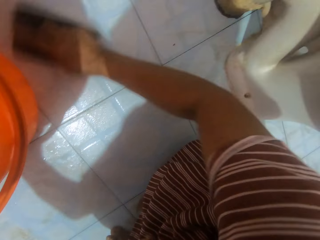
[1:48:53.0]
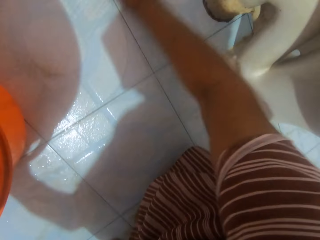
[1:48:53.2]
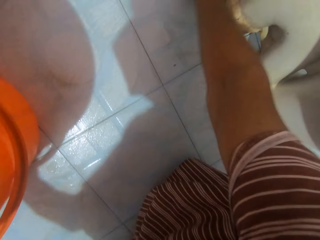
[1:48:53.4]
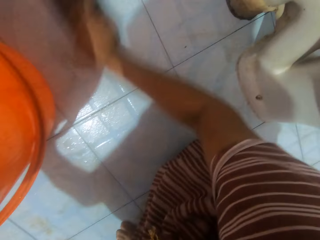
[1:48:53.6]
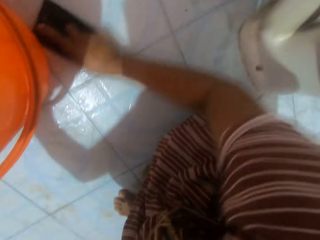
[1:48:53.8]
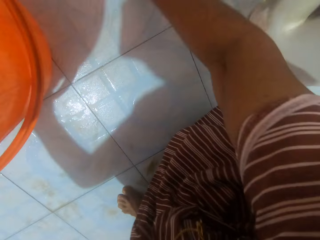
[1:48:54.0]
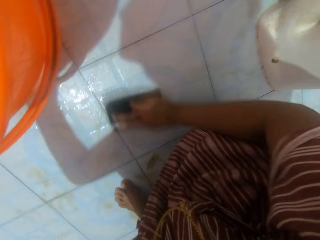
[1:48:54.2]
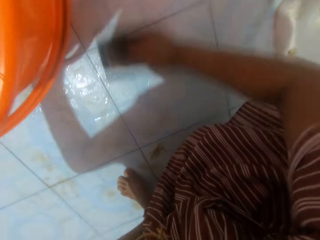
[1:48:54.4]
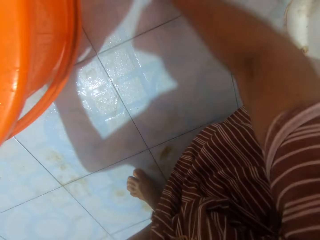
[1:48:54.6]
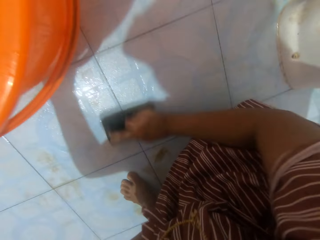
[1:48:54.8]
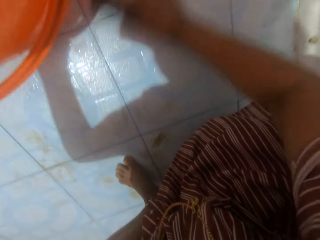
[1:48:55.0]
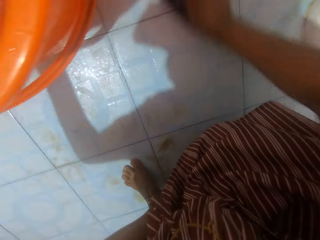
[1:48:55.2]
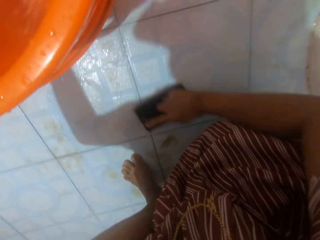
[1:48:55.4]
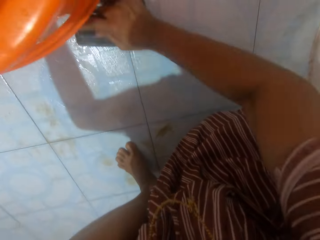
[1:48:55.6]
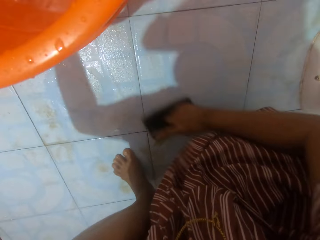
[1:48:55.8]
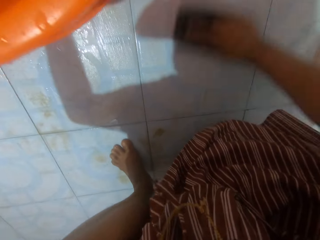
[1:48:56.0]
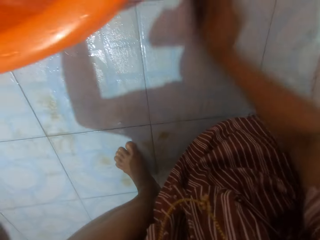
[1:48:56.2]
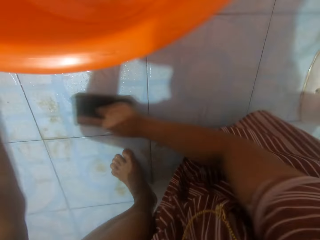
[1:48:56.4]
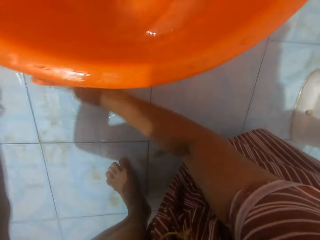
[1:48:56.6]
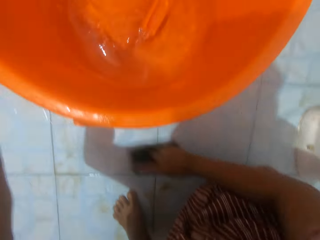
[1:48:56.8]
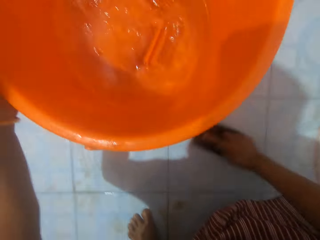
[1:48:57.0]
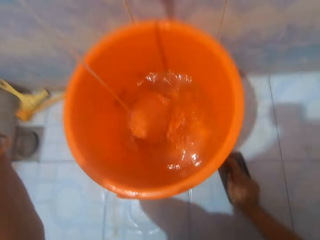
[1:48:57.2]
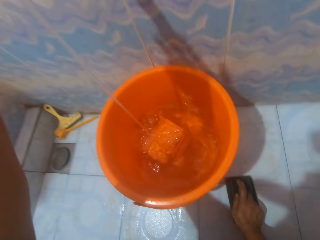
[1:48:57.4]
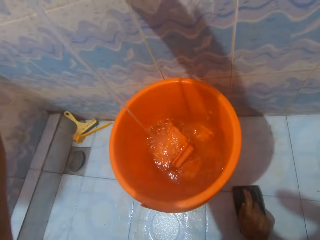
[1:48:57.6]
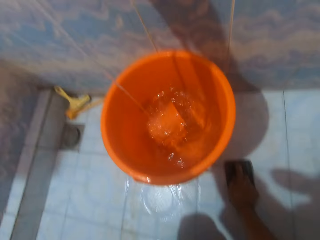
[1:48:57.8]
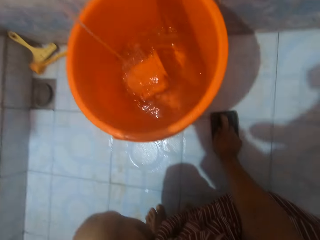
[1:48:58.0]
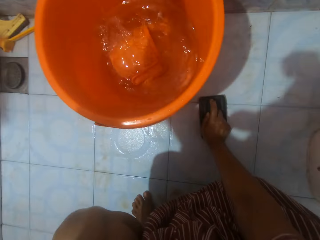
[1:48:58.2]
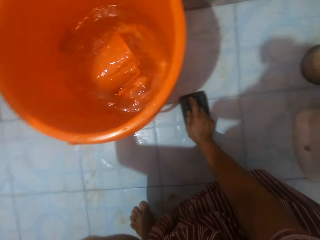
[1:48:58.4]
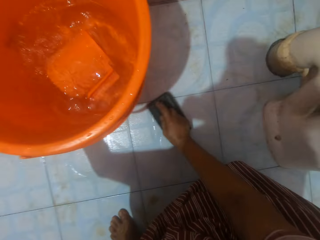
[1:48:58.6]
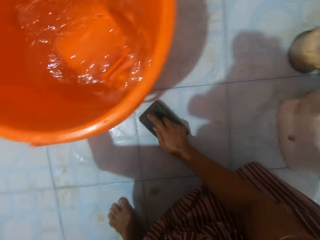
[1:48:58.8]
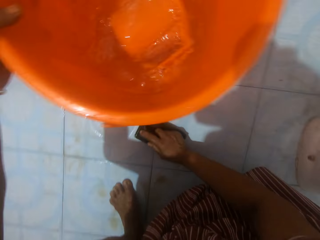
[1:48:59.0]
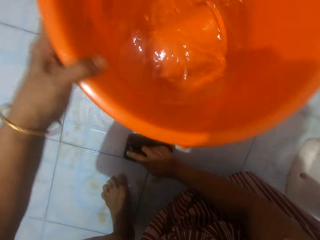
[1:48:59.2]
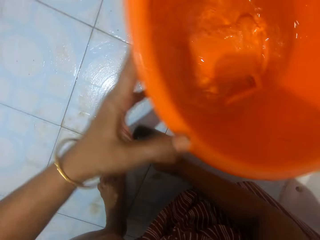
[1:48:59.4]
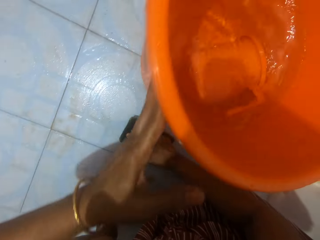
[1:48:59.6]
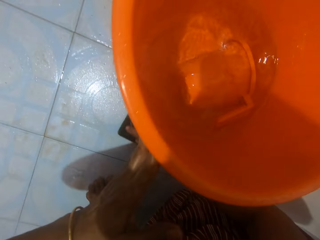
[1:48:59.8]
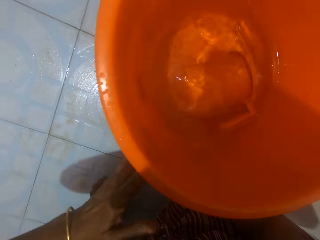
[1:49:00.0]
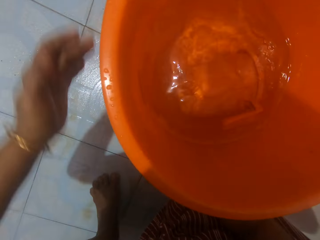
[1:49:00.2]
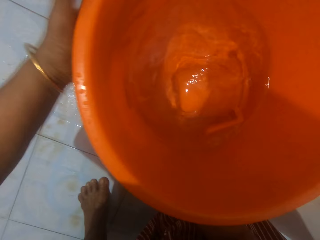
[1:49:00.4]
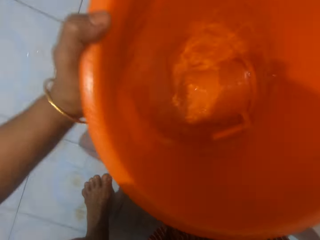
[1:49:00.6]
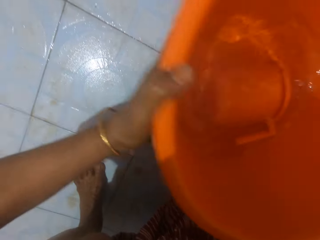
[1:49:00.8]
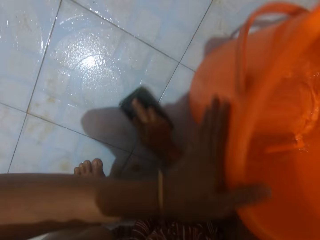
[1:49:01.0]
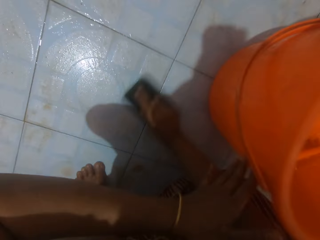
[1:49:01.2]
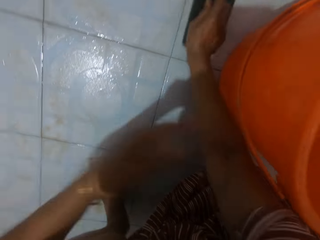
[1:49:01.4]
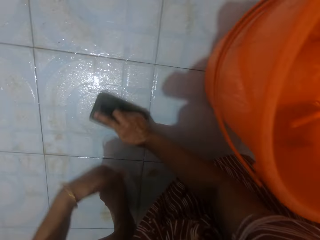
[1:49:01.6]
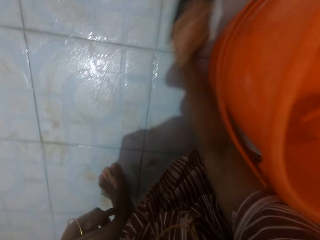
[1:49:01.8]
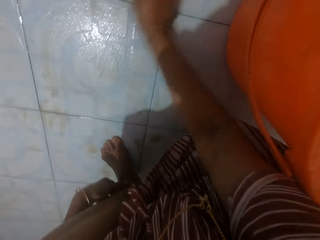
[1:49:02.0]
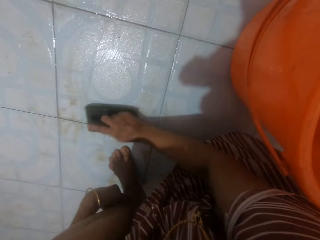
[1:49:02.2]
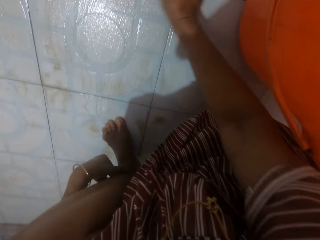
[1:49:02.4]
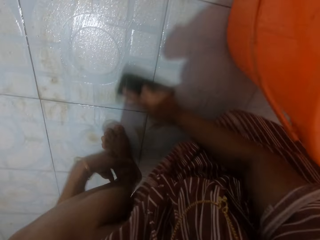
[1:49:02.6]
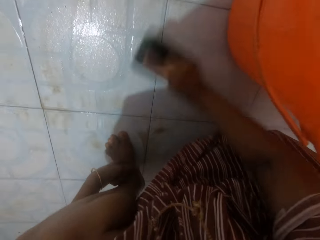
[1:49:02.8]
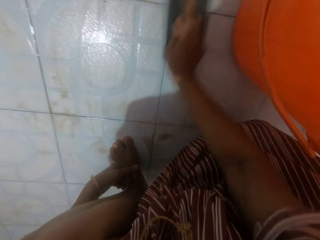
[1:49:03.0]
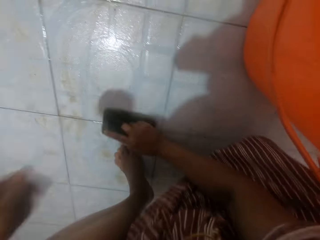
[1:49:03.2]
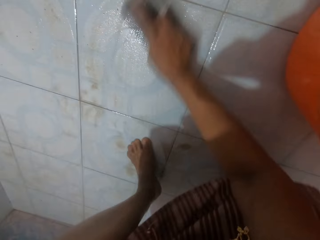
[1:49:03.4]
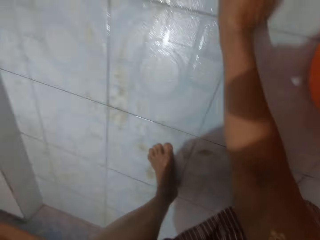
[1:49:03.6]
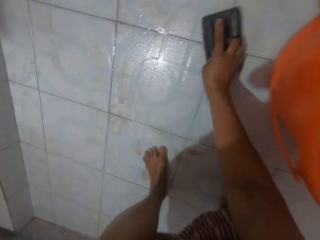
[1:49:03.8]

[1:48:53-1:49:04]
The camera wearer removes the left hand from the orange bucket. They stop scrubbing the bathroom floor. They turn on the faucet. They close the tap. They drag the scrubbing brush on the bathroom floor. They move the orange bucket away from the tap. They continue scrubbing the bathroom floor with the scrubbing brush.

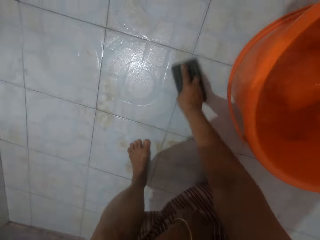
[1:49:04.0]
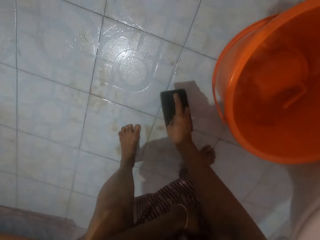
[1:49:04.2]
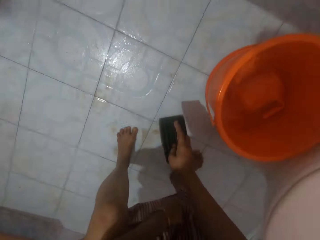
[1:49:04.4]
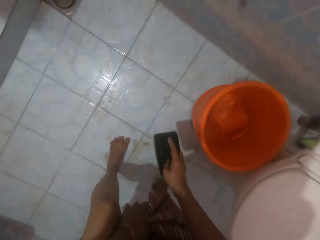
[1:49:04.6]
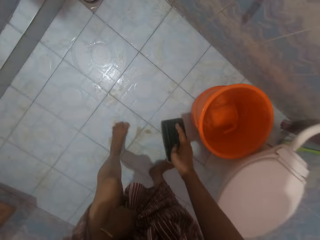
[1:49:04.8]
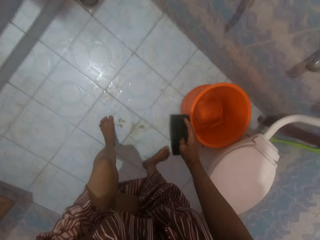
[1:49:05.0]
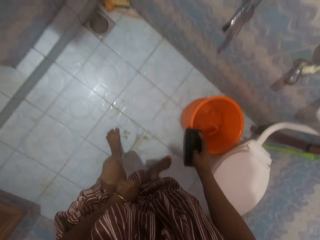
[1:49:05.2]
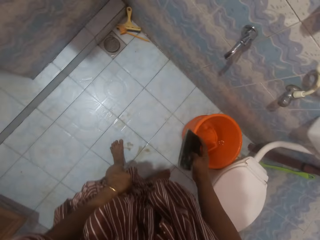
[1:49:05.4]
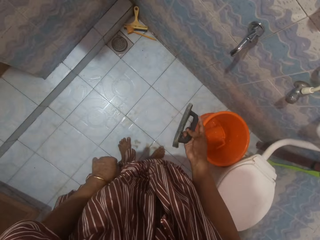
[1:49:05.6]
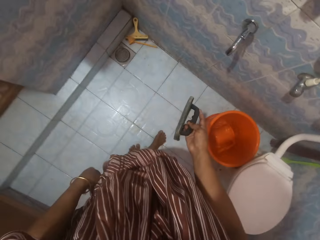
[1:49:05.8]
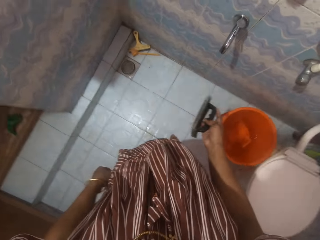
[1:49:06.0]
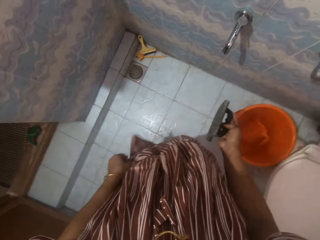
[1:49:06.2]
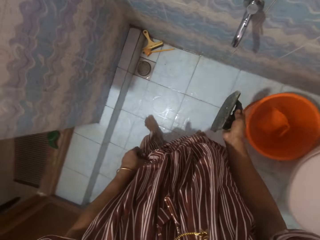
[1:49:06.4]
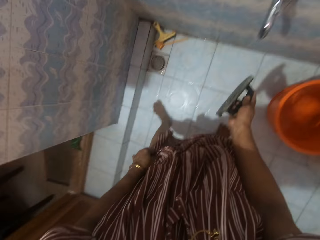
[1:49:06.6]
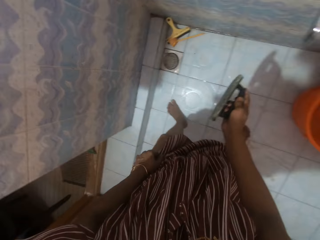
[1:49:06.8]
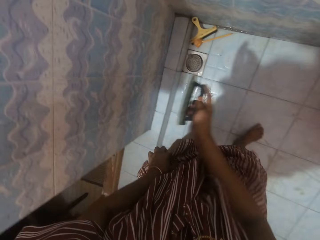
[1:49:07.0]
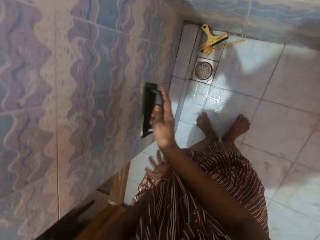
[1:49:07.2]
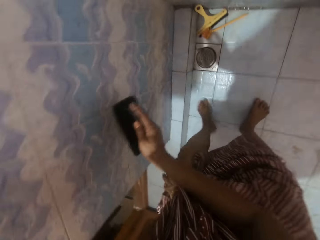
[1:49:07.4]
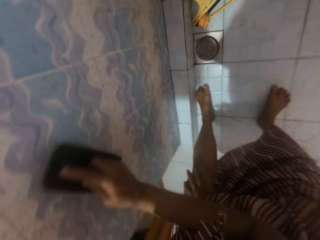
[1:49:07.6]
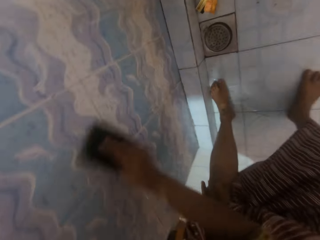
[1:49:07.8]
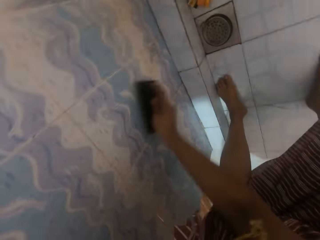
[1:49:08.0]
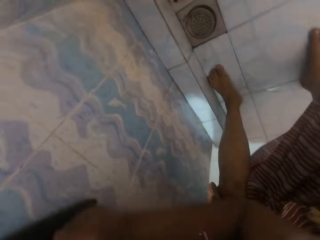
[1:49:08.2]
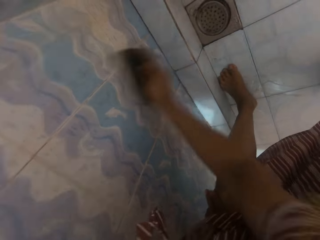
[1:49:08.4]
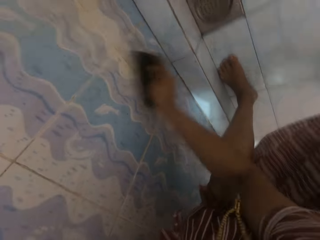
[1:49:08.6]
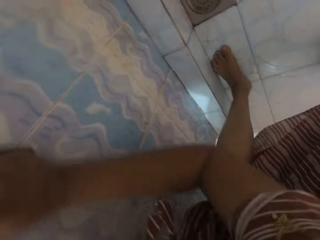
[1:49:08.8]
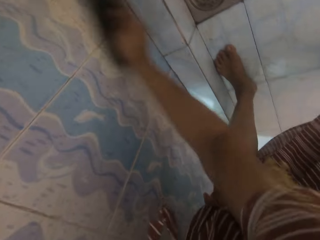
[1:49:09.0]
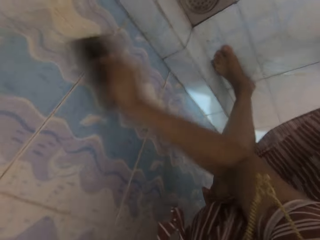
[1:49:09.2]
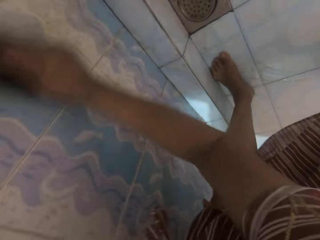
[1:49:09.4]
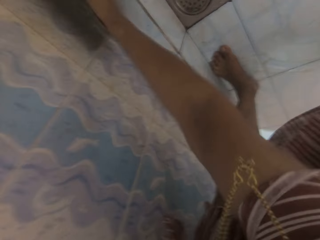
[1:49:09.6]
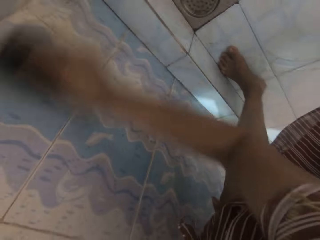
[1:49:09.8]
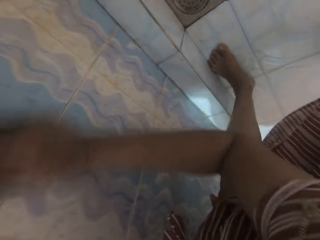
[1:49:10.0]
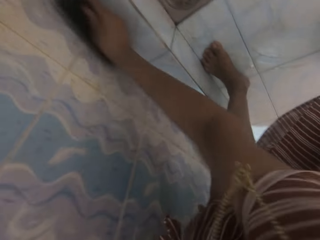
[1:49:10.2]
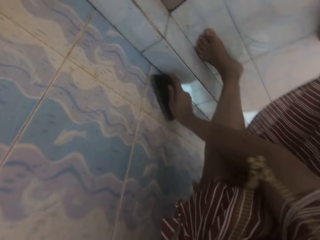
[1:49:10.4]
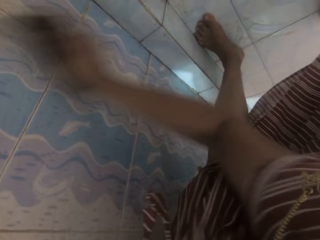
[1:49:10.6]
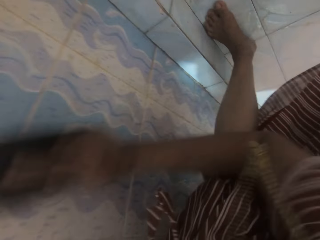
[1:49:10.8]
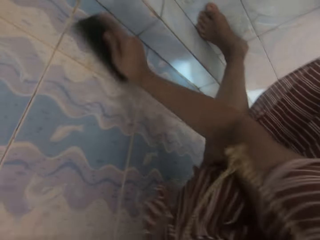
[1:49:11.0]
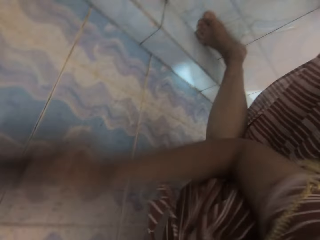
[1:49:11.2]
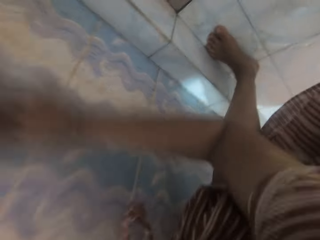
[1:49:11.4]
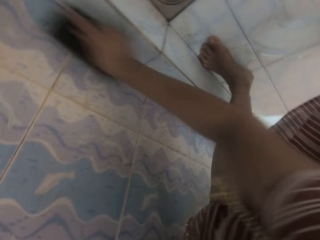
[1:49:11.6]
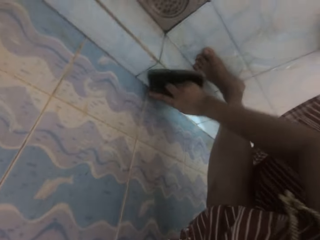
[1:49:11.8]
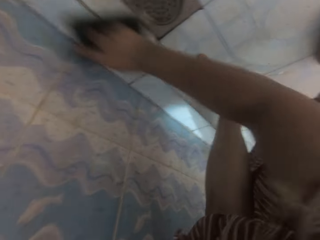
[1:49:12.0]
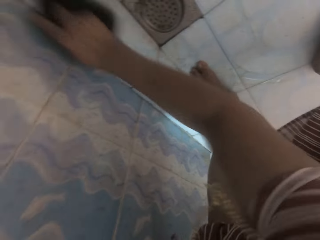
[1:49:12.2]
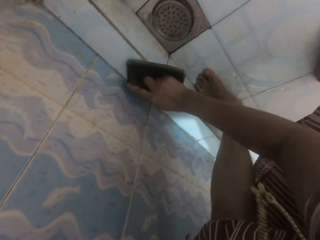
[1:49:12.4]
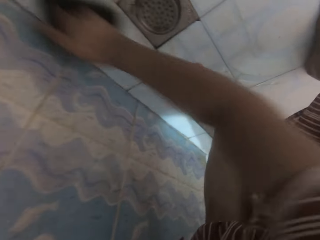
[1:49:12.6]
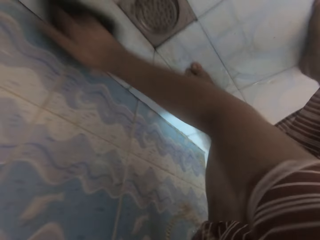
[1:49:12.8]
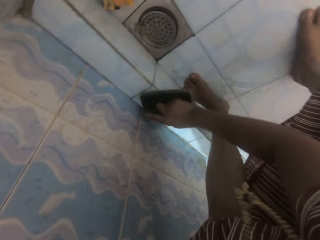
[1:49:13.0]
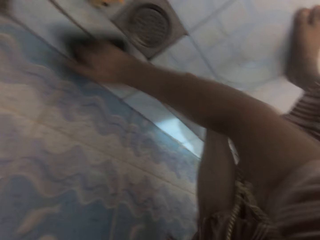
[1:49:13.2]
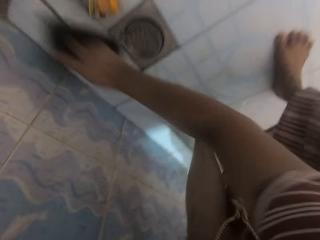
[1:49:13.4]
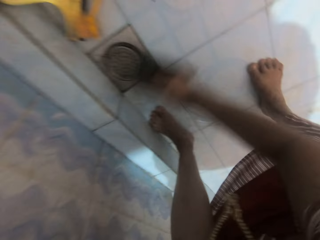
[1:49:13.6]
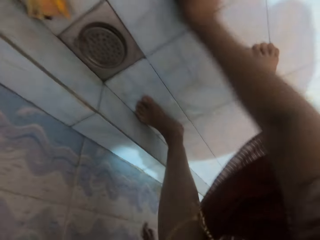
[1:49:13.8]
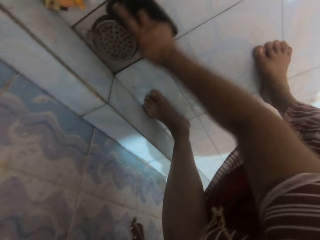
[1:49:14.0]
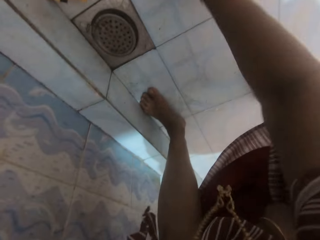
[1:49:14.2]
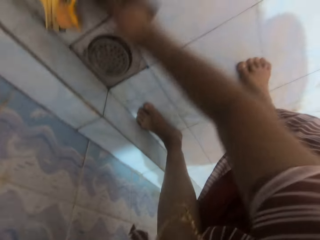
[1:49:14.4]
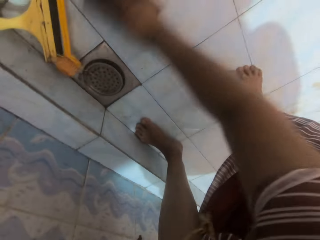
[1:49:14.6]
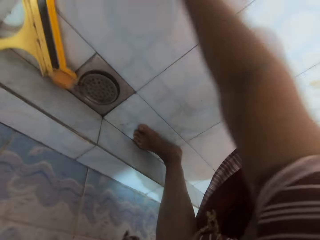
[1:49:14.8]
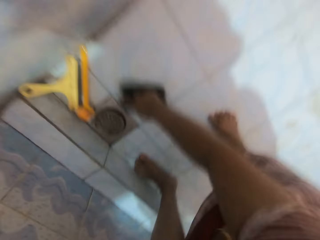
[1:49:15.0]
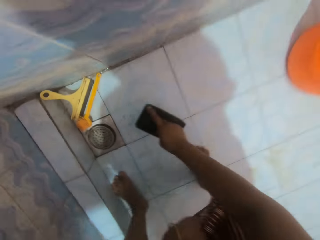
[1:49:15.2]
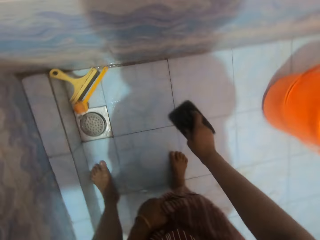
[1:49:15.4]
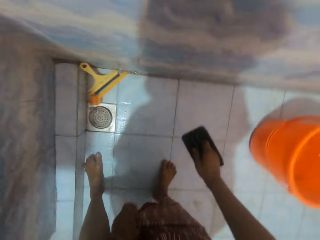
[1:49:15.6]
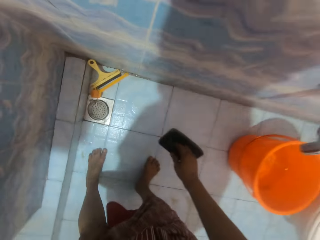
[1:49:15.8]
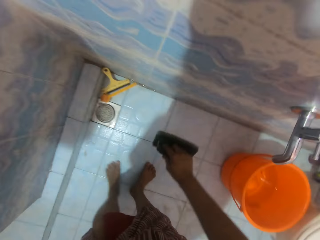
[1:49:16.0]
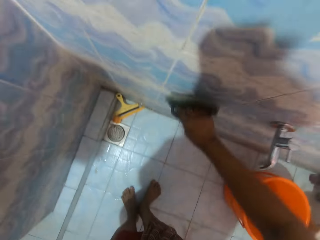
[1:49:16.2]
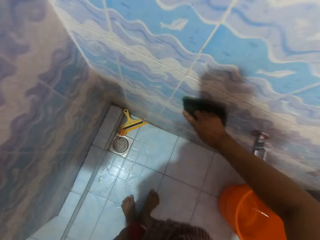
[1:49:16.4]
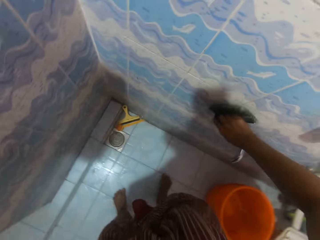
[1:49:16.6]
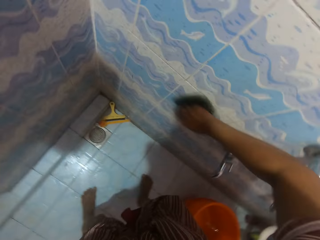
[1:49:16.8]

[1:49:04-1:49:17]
The camera wearer stops scrubbing the bathroom floor. They walk towards the bathroom wall. They scrub the wall with the scrubbing brush. They scrub the edge of the bathroom floor with the scrubbing brush. They scrub the bathroom floor with the scrubbing brush. They stop scrubbing the bathroom floor with the scrubbing brush. They scrub the wall of the bathroom with the scrubbing brush.
